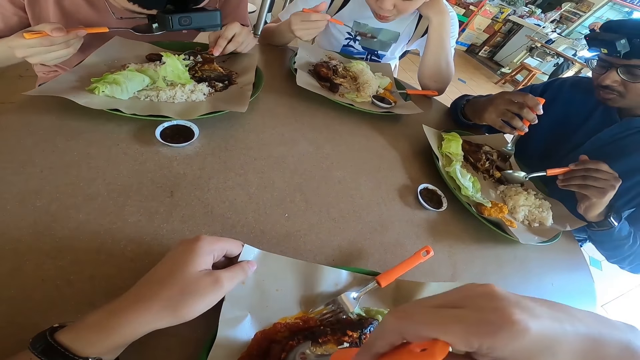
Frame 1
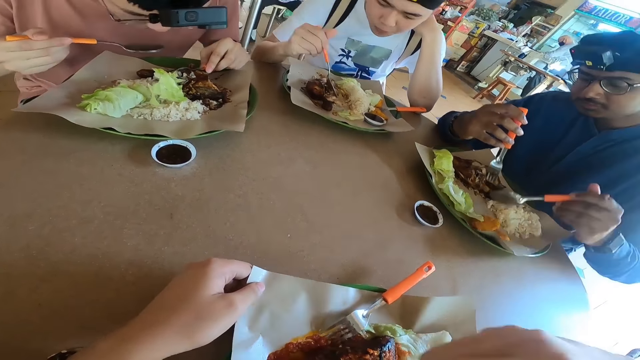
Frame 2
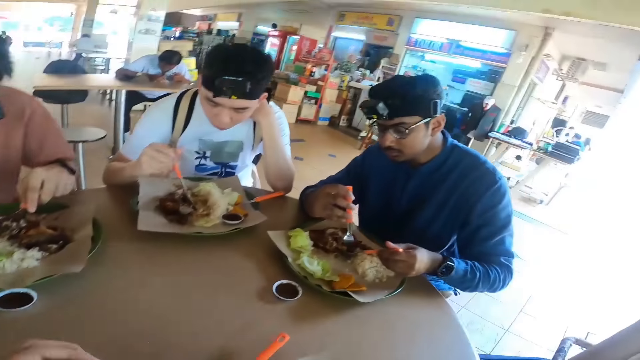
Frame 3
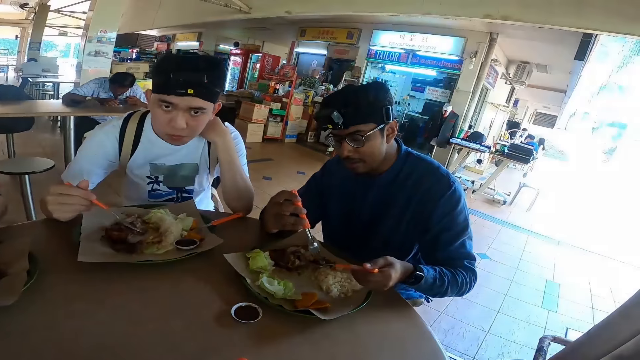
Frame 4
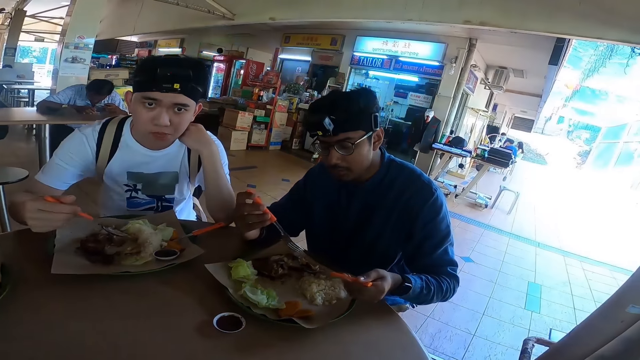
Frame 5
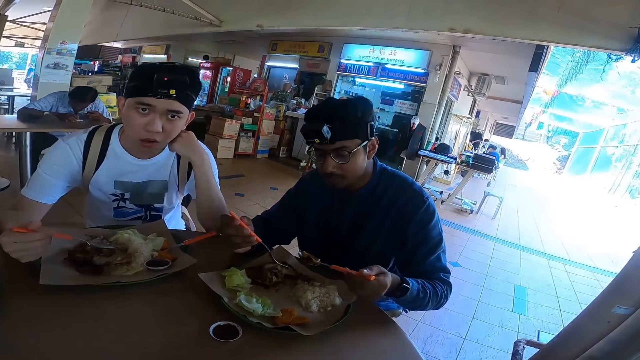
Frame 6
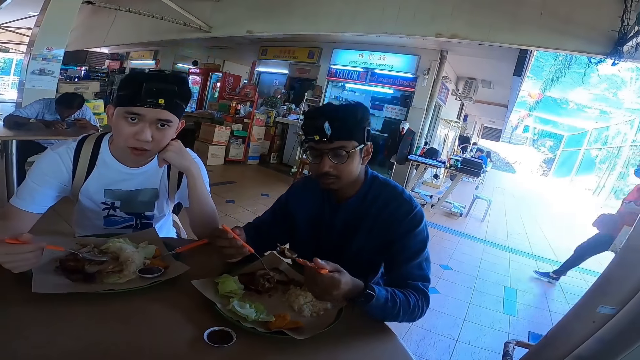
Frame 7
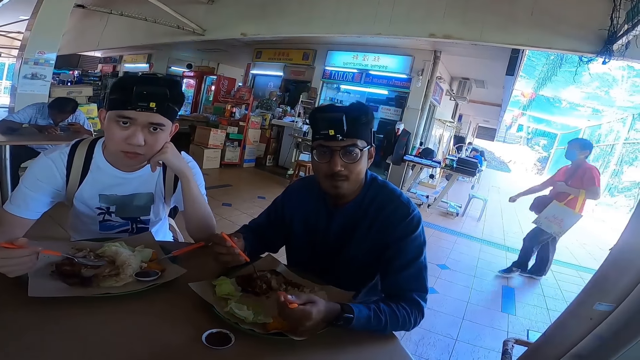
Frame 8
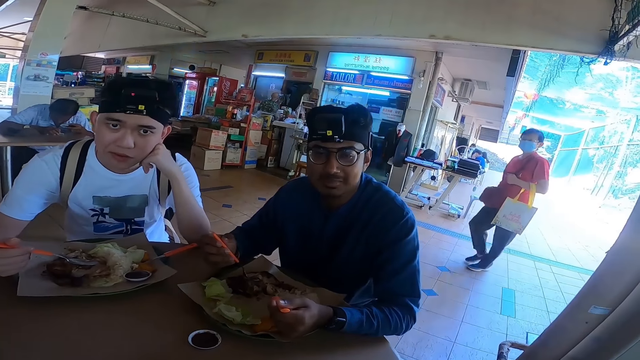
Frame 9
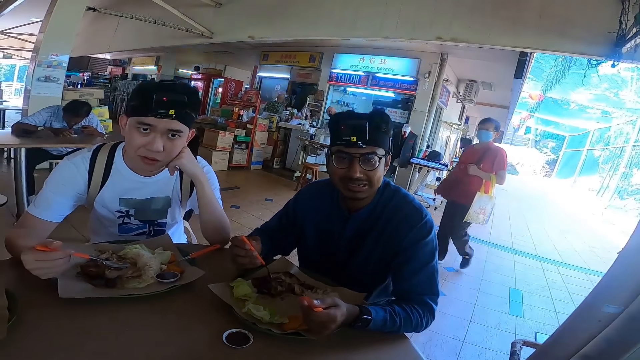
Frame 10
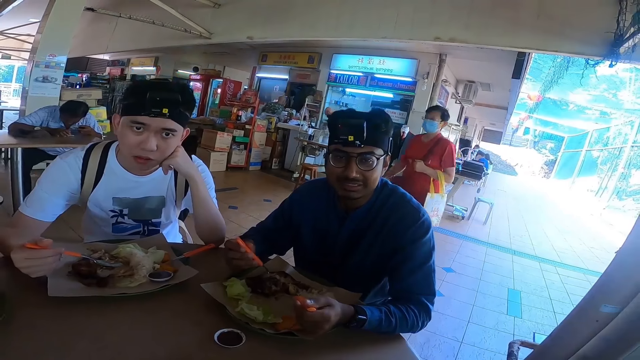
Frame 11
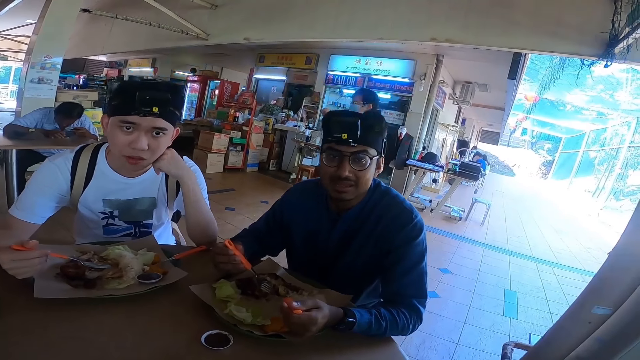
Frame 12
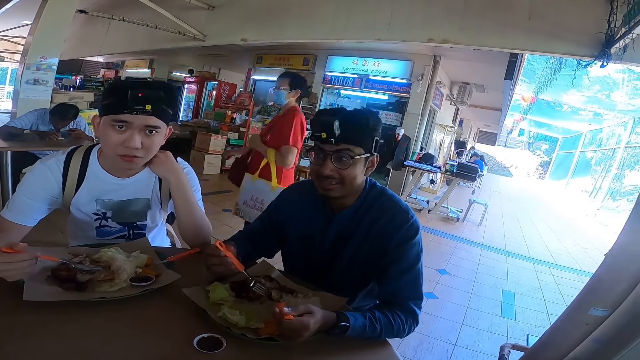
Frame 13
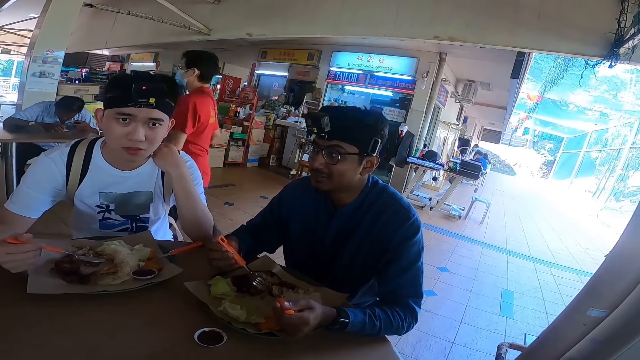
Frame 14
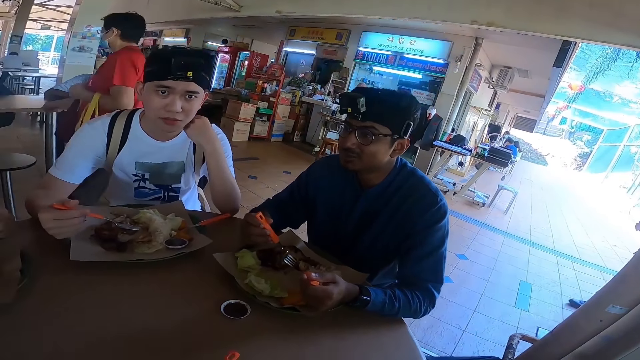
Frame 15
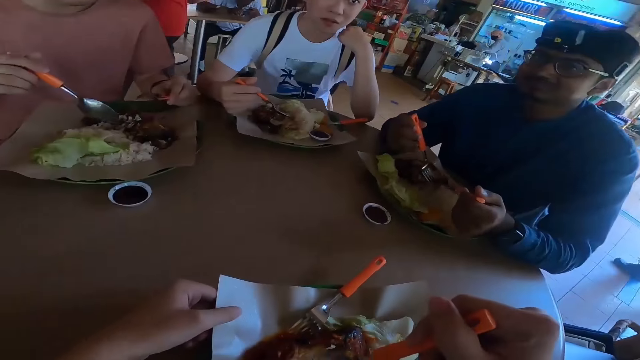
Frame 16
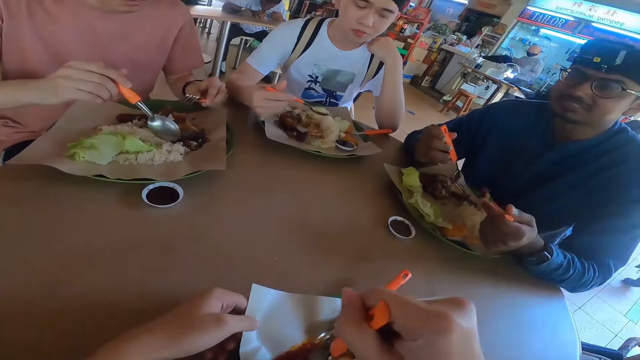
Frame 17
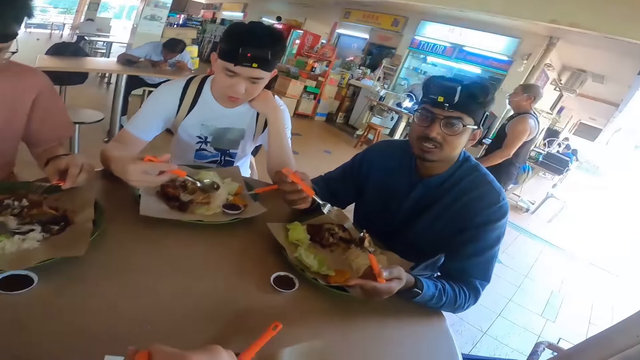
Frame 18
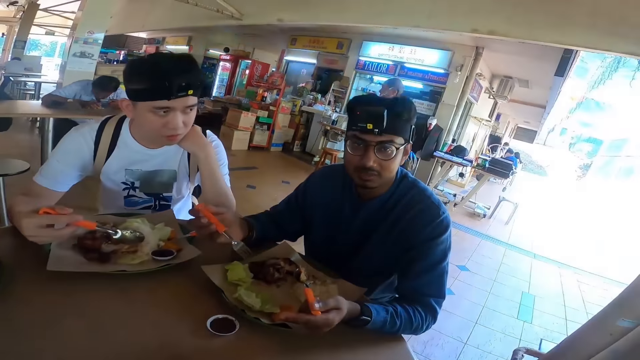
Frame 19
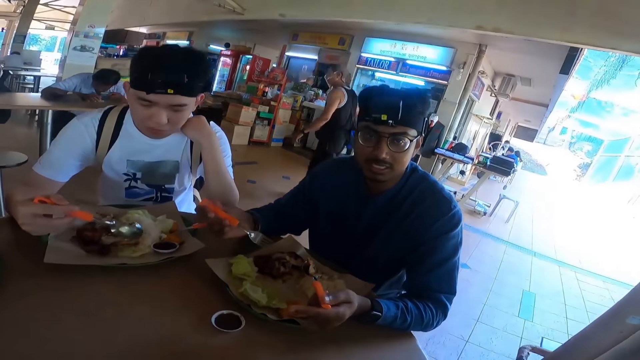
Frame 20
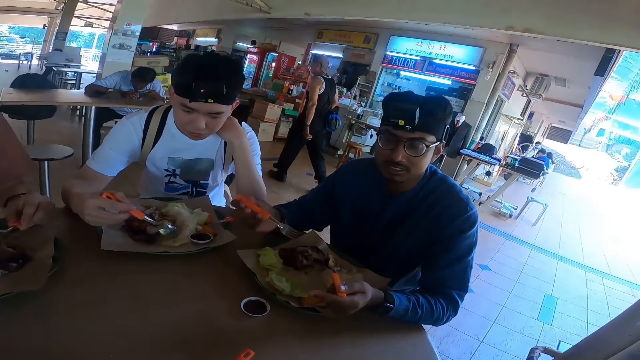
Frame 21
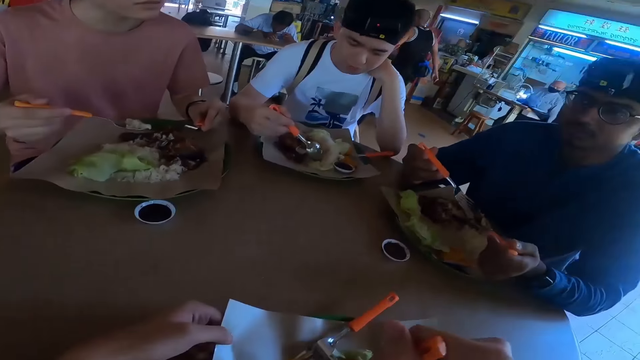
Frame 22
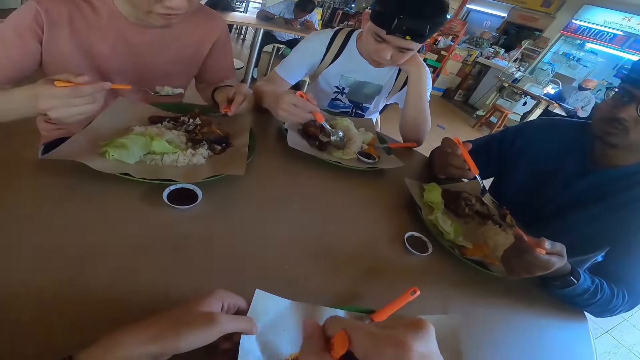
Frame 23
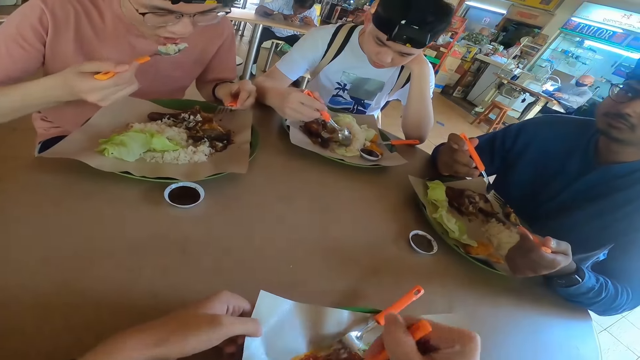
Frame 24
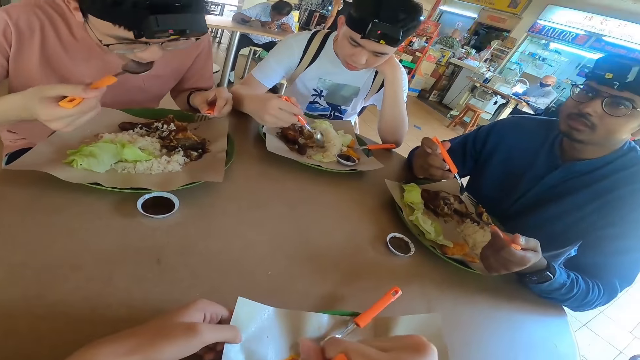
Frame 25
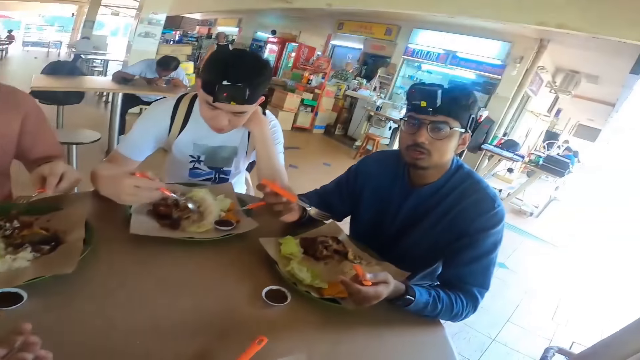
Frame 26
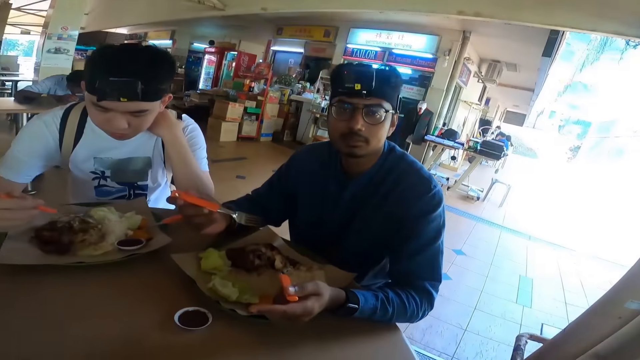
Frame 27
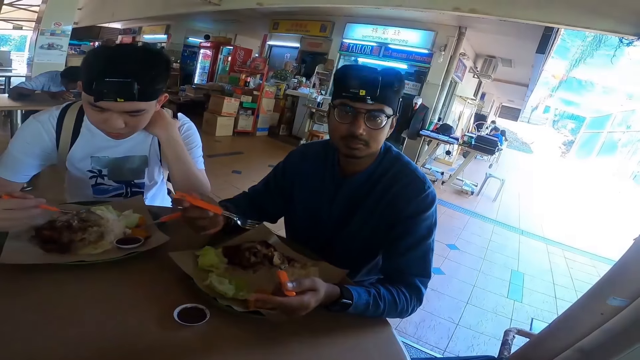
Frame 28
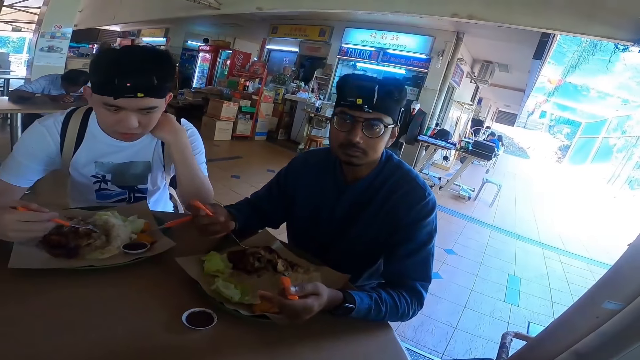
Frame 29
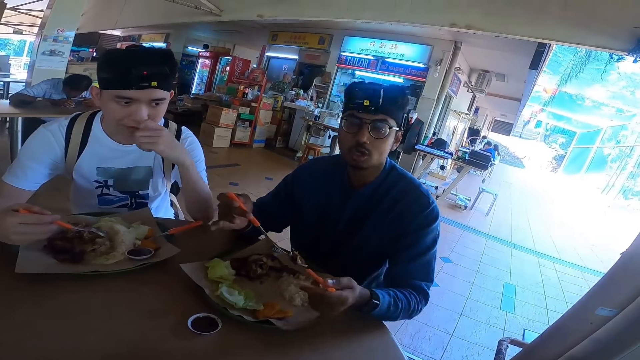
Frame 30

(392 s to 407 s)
A person is looking at the camera wearer. Another person is talking.

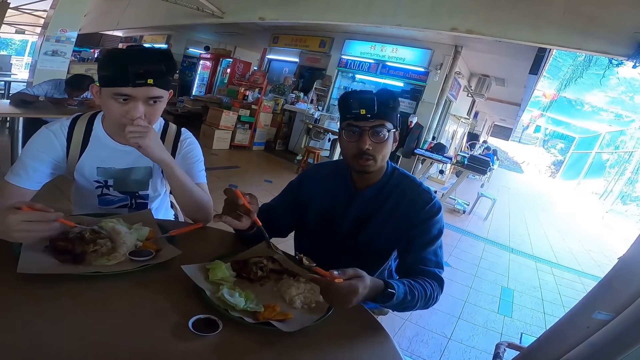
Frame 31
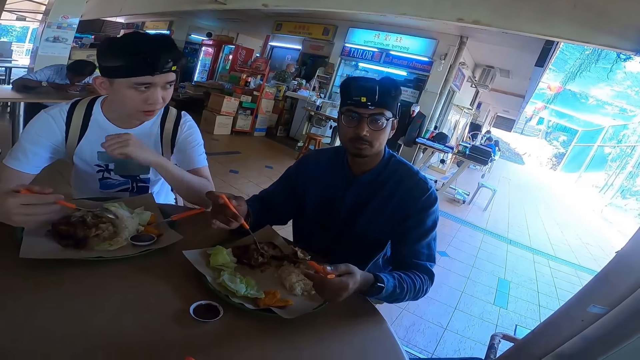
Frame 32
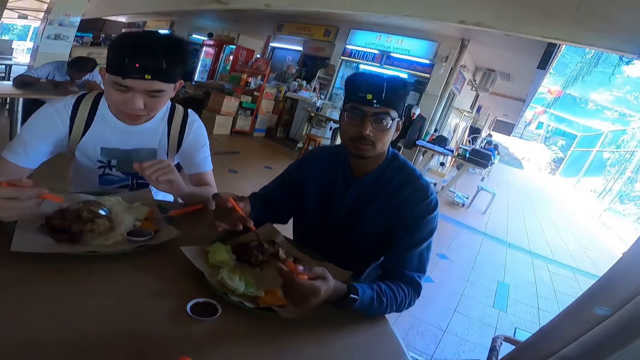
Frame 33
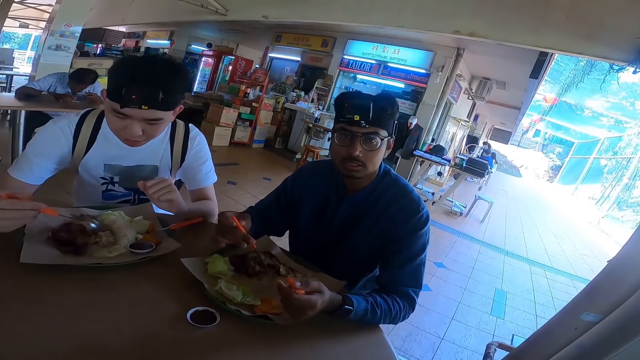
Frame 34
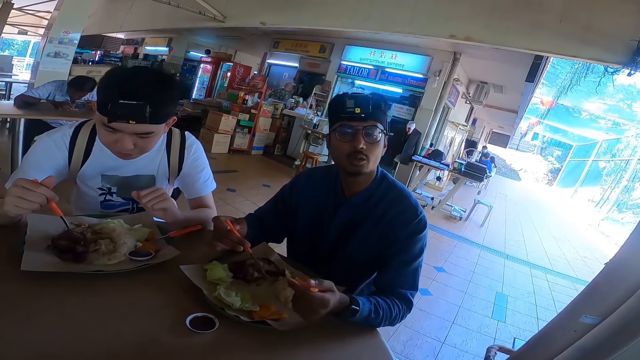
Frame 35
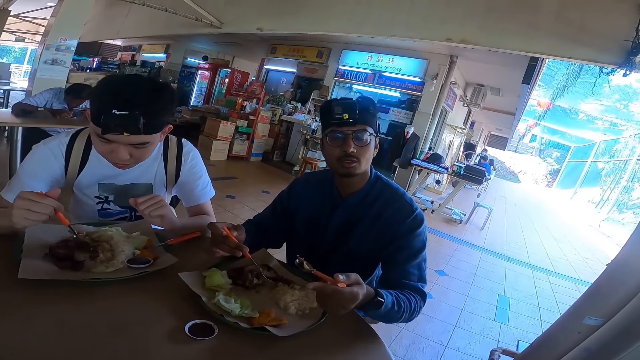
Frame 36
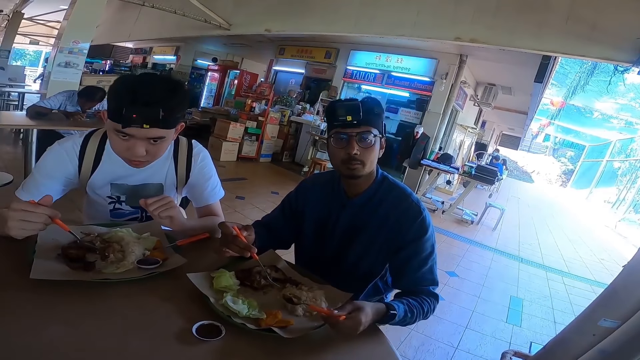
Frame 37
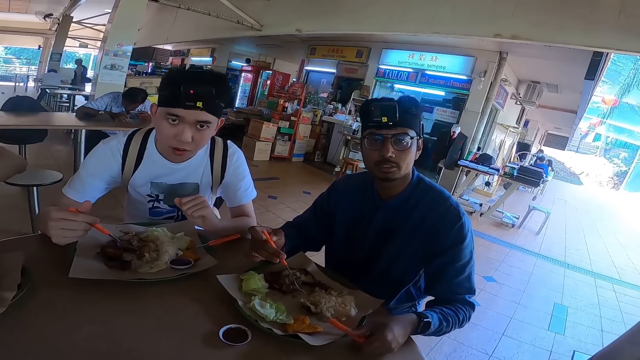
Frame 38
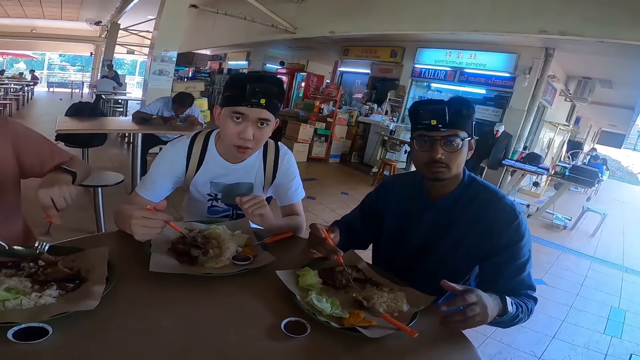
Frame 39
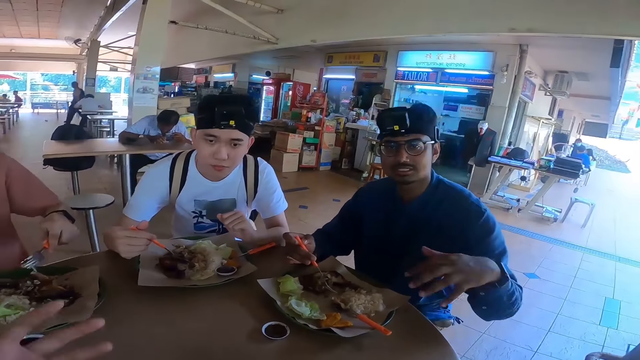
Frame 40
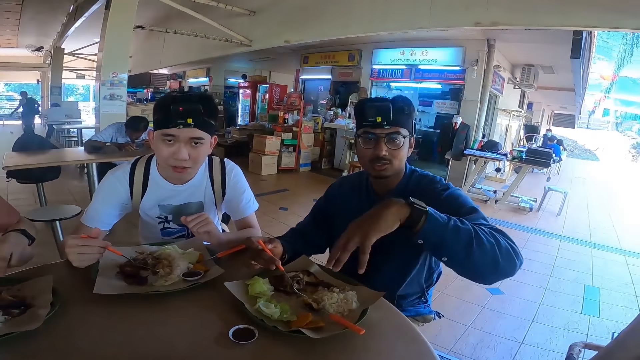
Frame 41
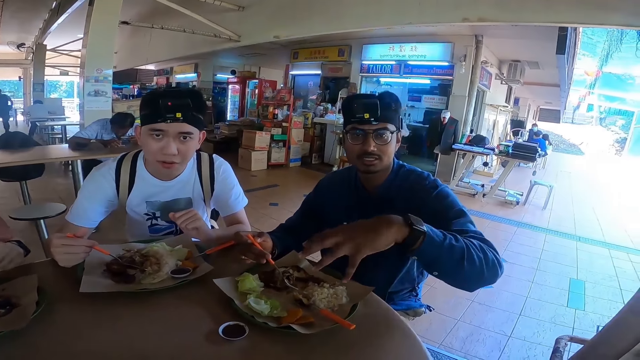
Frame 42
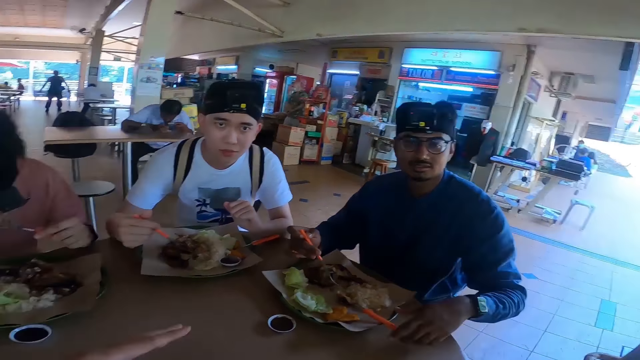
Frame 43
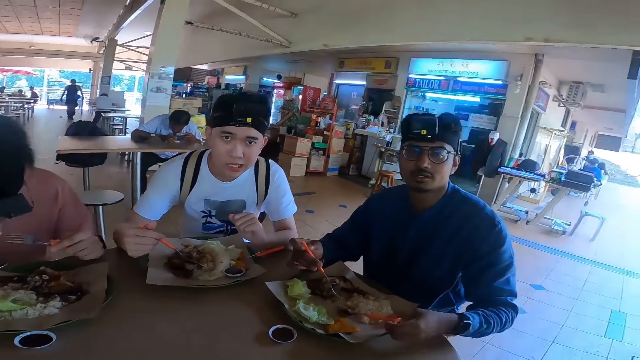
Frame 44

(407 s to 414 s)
A person is looking at the camera wearer.
